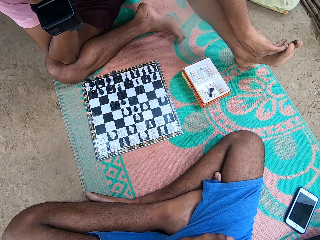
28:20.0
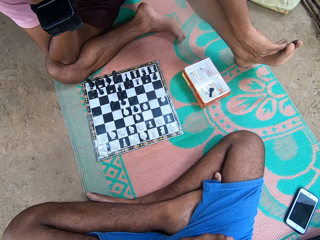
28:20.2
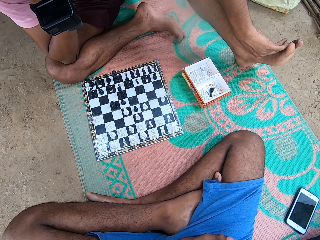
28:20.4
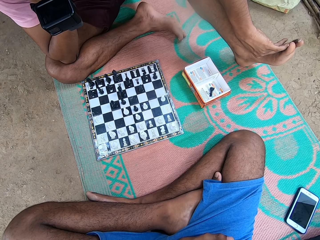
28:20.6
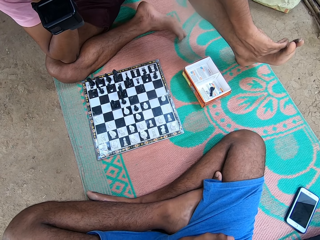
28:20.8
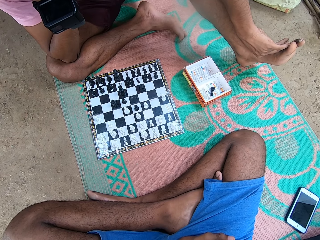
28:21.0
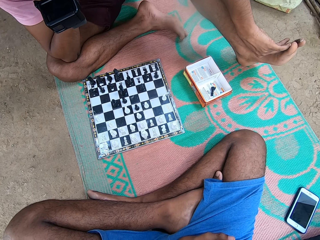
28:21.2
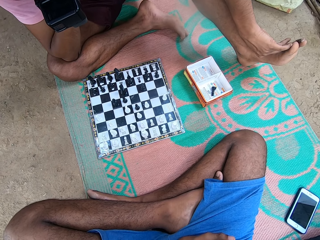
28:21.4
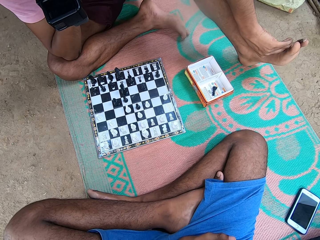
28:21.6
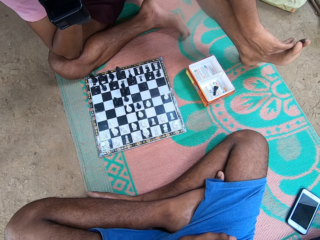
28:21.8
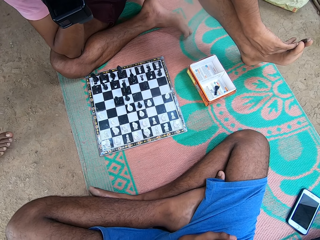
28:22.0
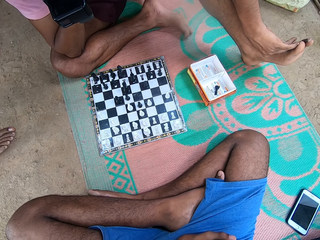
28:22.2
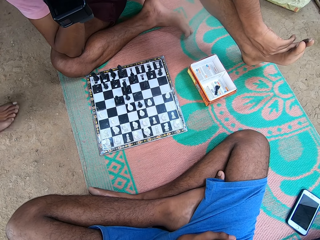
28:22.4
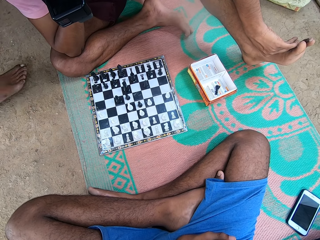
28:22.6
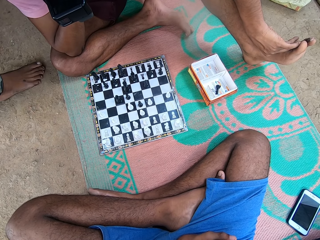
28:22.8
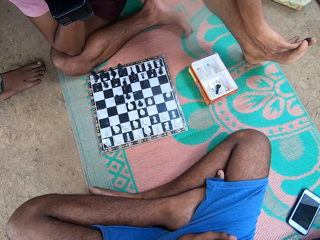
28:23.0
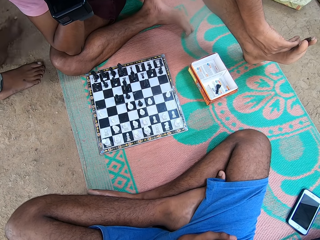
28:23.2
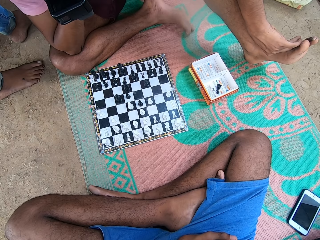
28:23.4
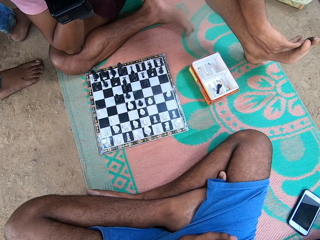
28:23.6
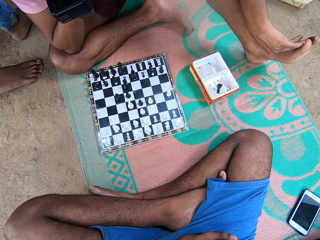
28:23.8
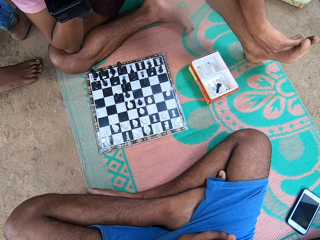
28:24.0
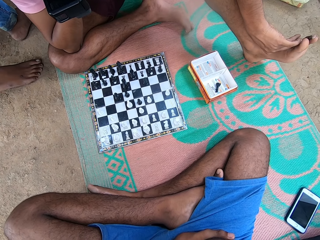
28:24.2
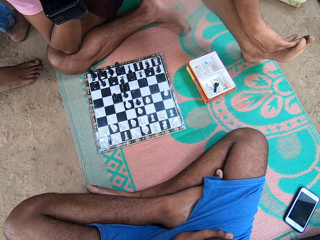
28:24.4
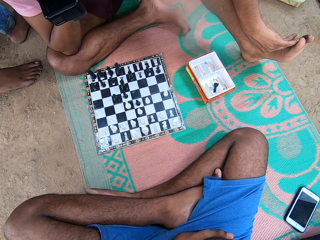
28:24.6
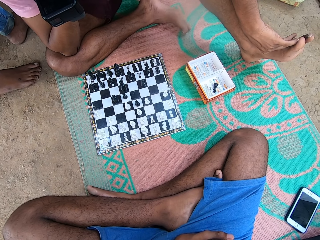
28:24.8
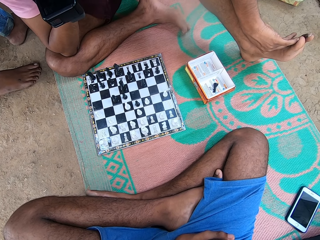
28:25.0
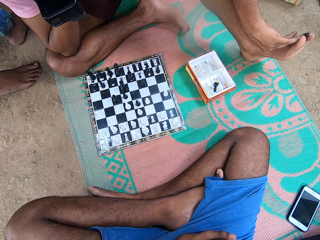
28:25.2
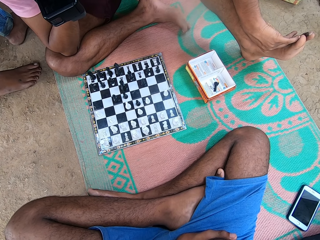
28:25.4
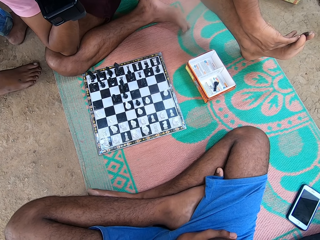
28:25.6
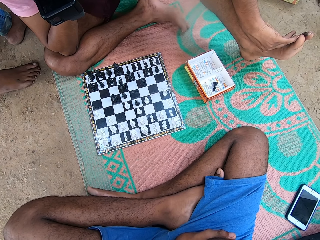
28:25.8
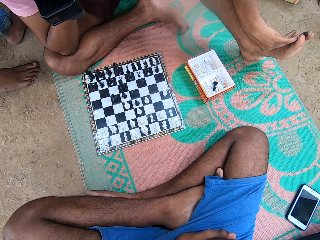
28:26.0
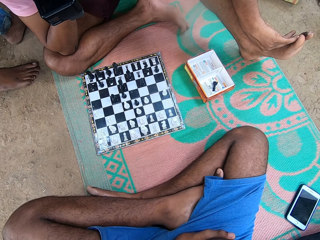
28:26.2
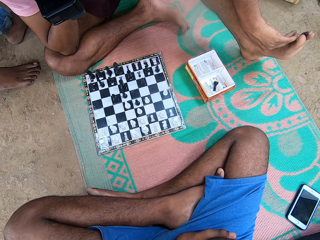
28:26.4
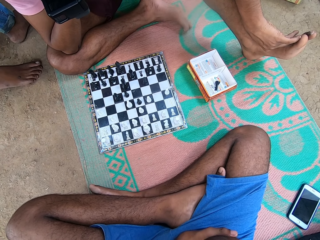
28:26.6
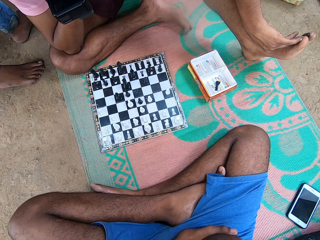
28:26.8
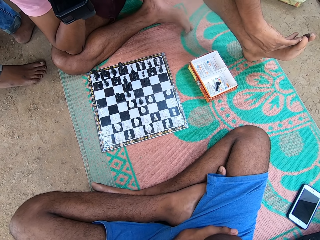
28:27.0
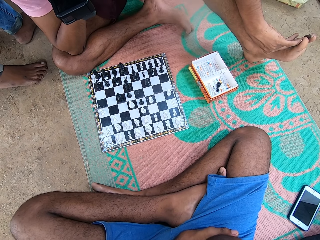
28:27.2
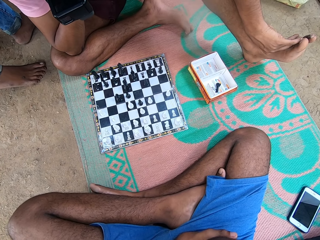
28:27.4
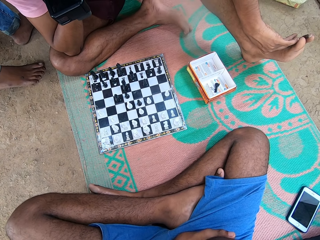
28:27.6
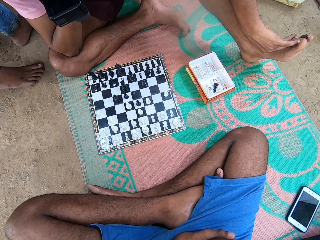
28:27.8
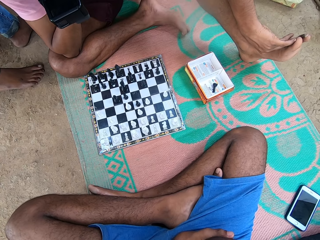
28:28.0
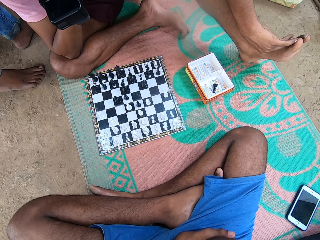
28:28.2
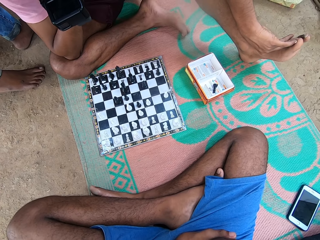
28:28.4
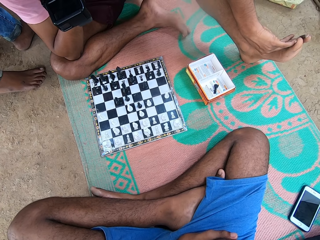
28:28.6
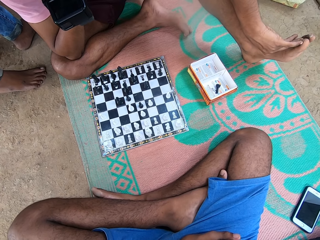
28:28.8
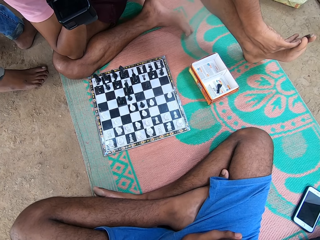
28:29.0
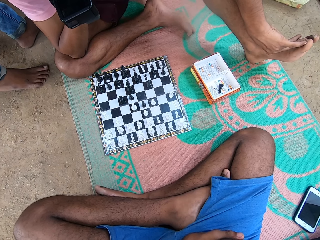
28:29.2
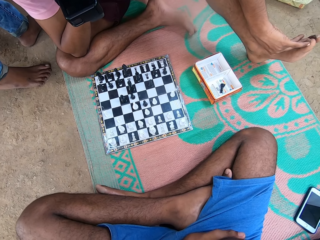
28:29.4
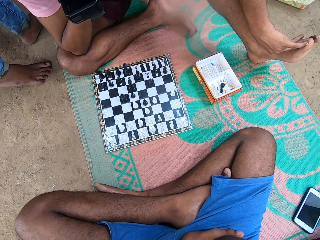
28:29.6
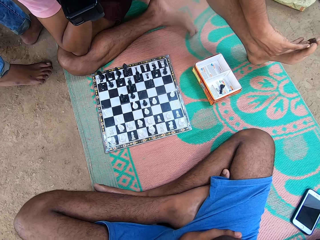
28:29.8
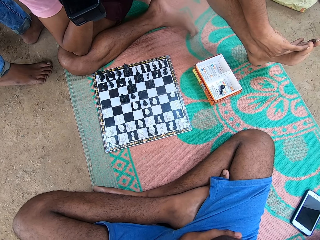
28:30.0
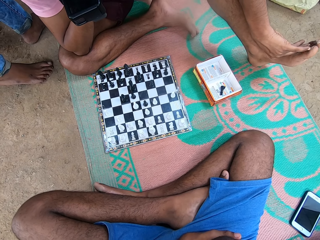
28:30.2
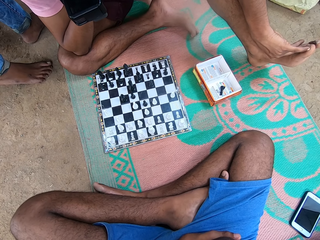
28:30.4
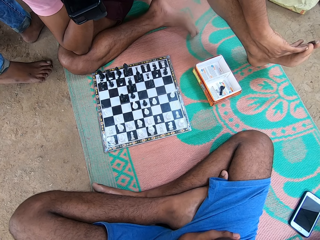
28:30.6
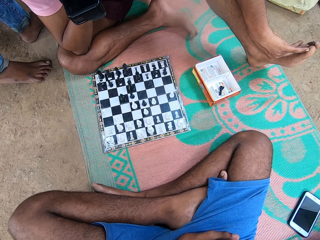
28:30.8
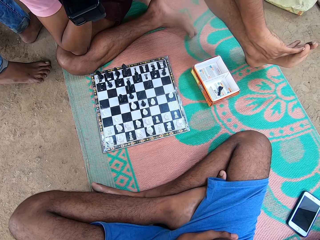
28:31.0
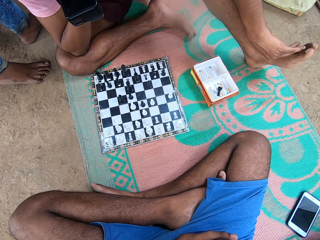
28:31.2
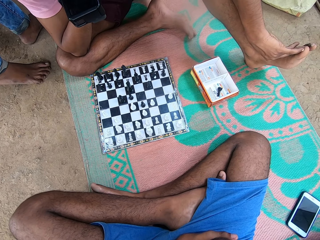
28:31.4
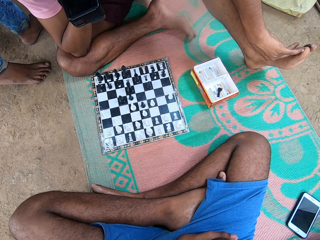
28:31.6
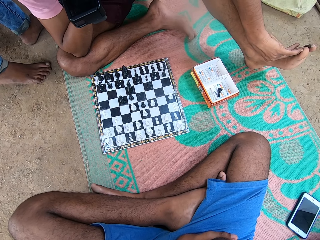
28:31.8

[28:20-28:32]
A man walks to the chess game.

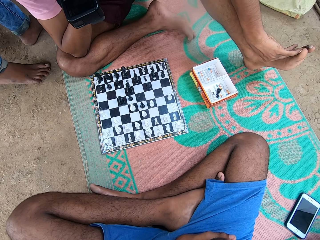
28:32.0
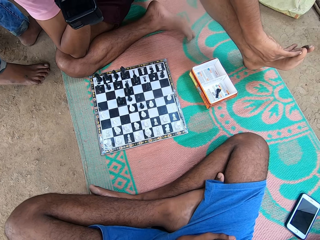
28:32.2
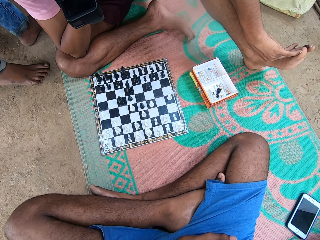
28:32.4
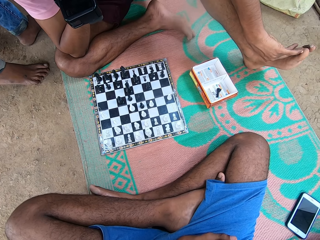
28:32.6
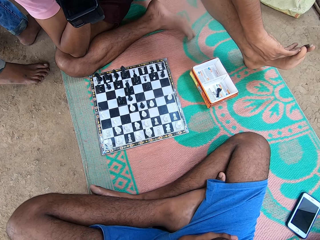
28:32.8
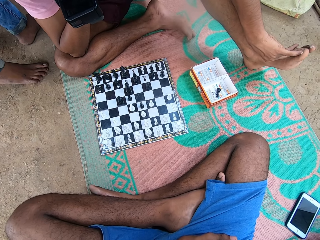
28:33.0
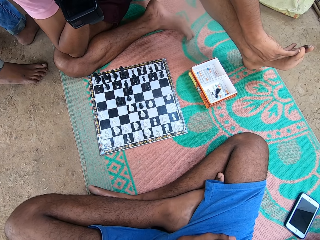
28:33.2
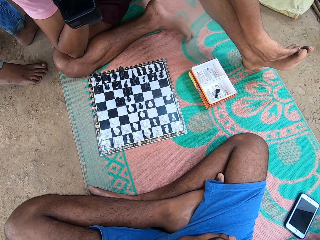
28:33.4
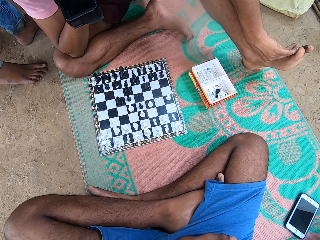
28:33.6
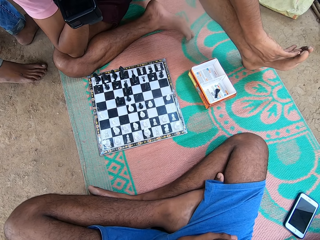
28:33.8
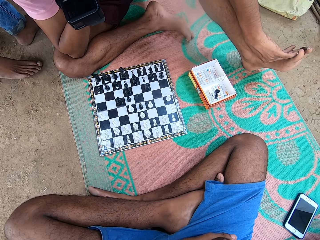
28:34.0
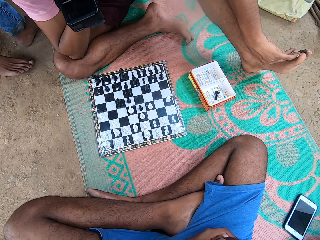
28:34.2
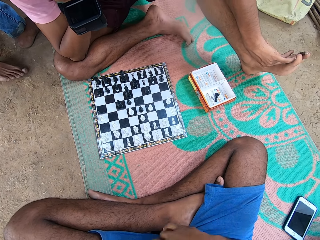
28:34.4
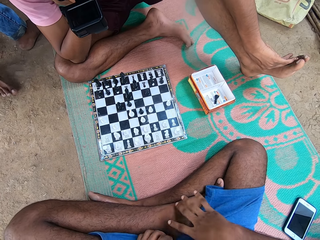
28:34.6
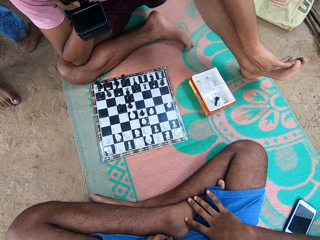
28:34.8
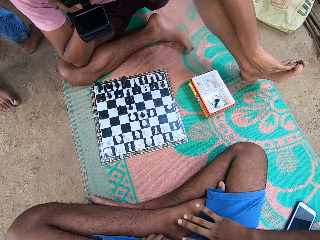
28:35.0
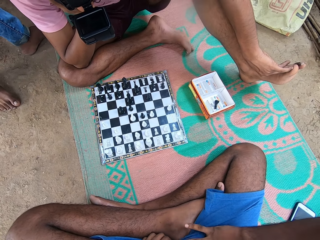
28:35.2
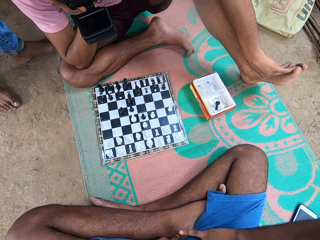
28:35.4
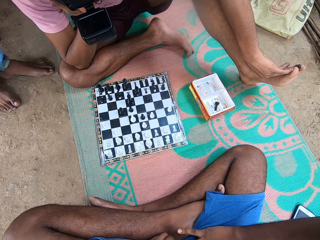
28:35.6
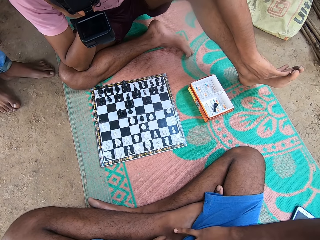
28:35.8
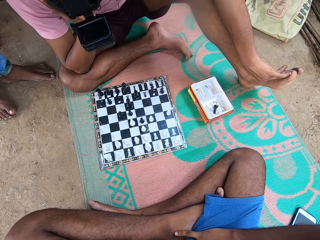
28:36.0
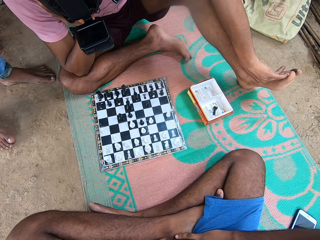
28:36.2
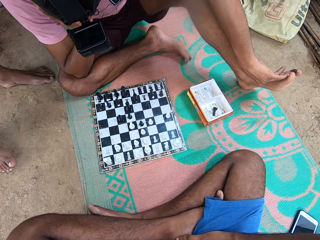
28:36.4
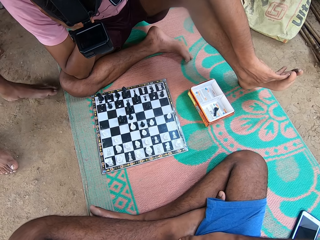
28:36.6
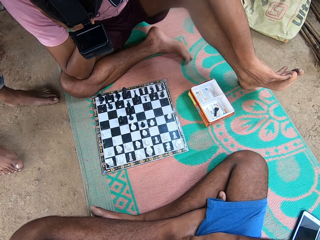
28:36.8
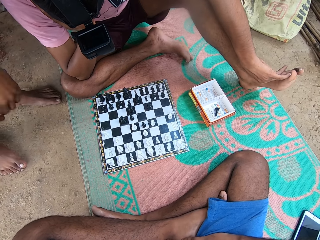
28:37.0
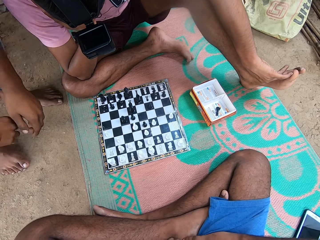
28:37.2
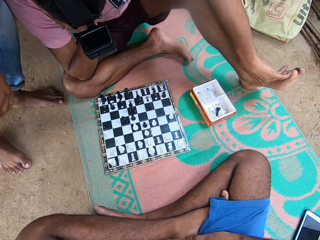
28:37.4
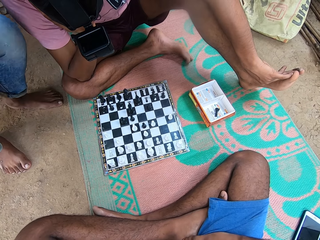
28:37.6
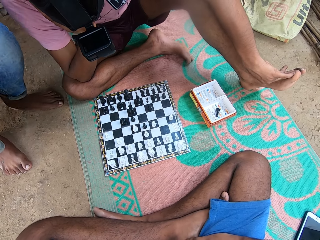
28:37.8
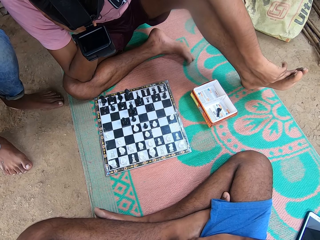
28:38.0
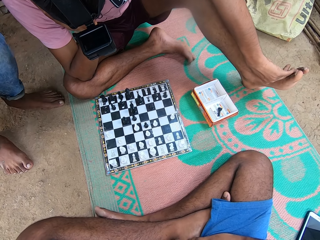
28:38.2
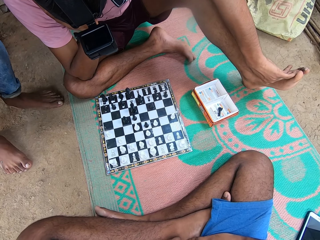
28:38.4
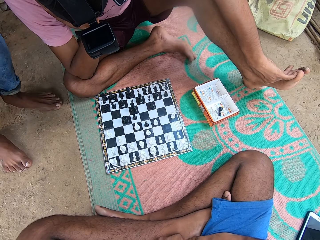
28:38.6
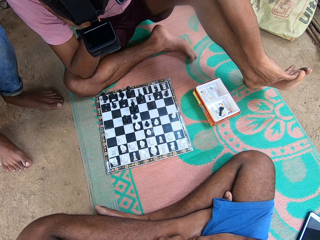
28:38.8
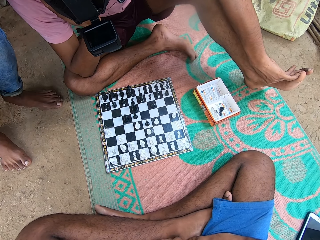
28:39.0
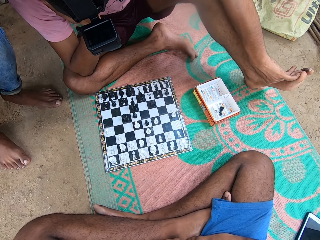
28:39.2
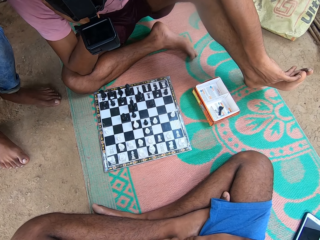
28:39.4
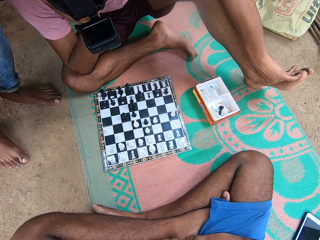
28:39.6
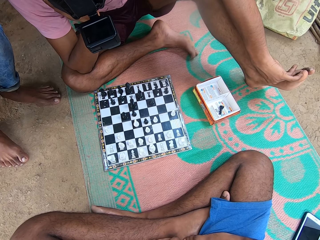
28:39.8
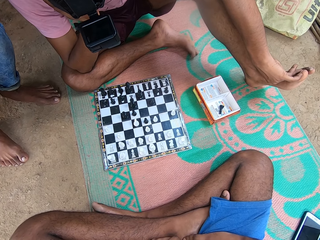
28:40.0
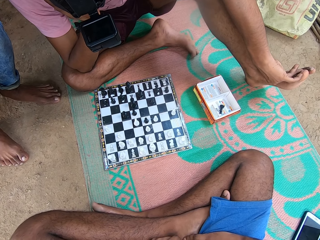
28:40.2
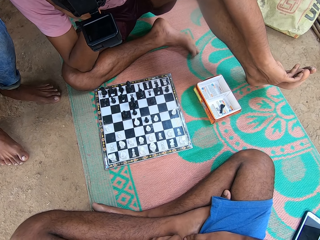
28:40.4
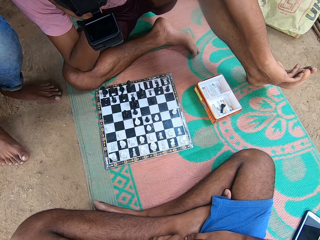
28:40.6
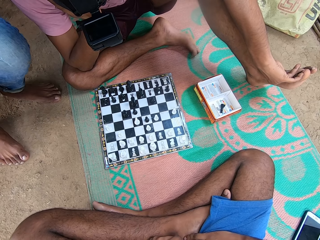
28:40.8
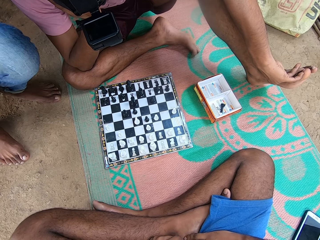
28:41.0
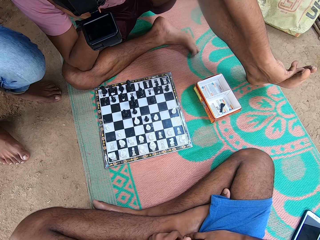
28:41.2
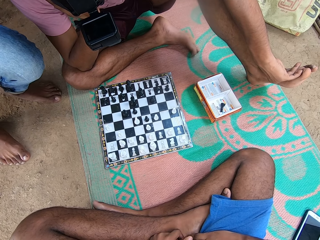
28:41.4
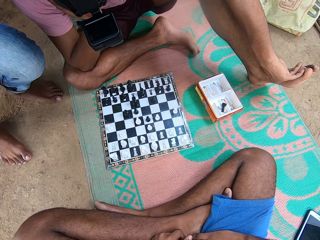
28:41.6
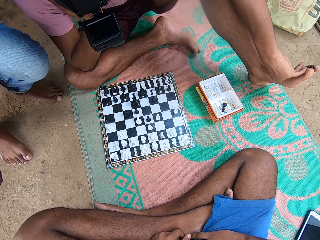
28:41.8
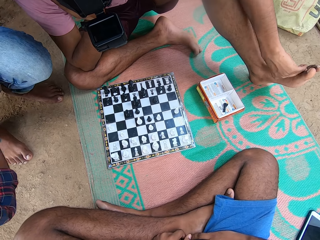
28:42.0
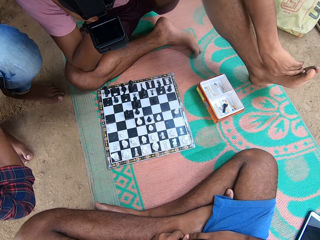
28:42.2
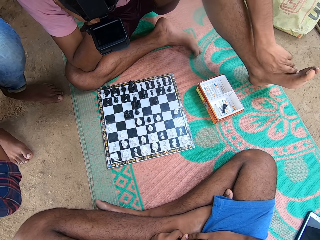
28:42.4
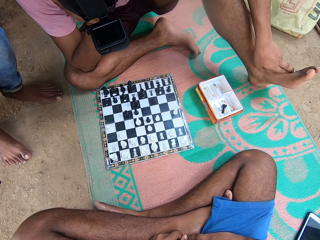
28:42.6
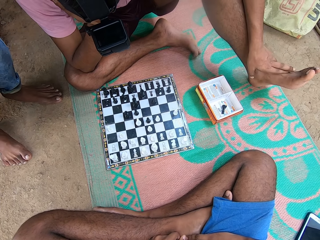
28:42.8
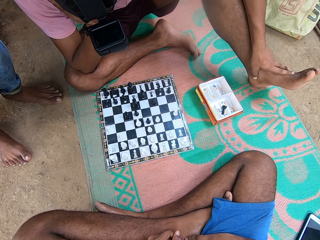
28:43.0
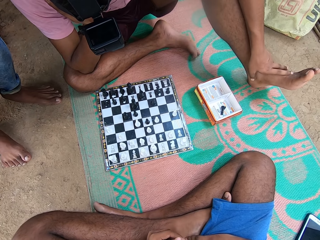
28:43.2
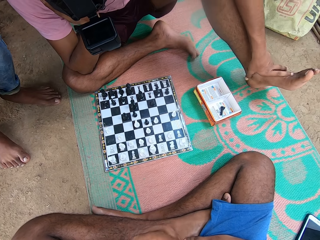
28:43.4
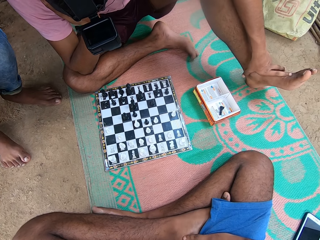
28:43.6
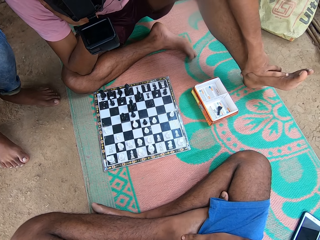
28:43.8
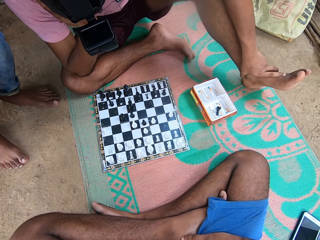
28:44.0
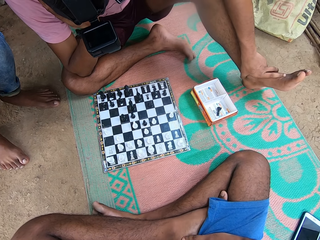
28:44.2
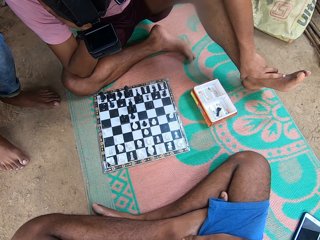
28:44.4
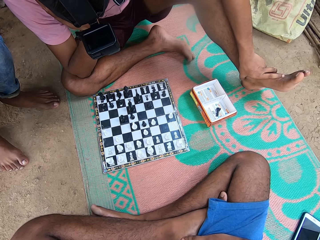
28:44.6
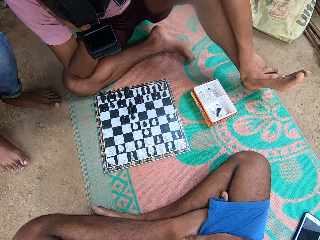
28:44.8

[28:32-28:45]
A man sits down.
